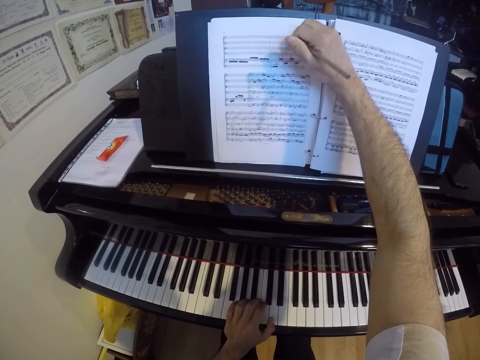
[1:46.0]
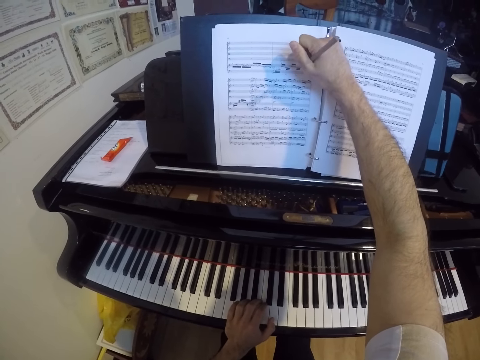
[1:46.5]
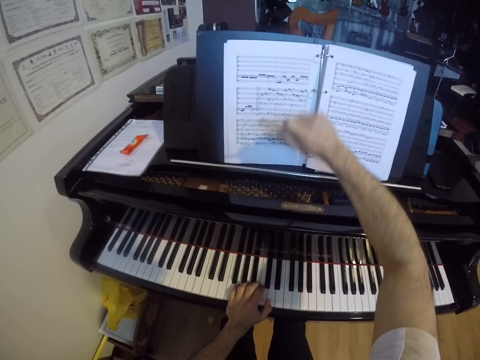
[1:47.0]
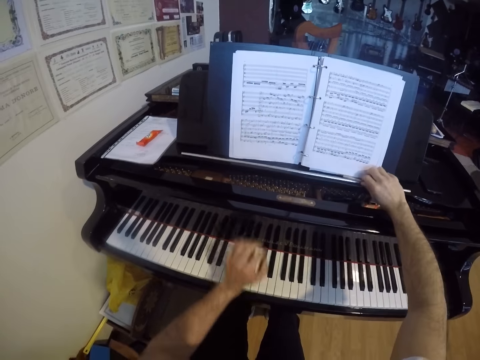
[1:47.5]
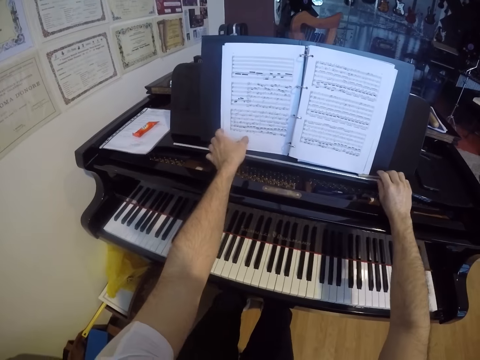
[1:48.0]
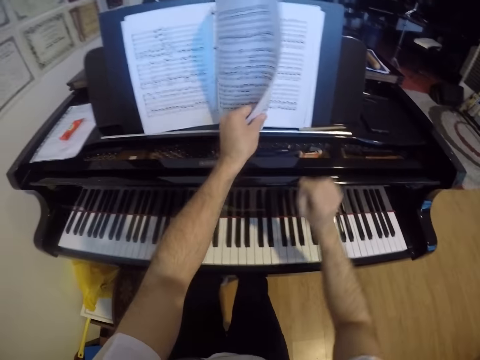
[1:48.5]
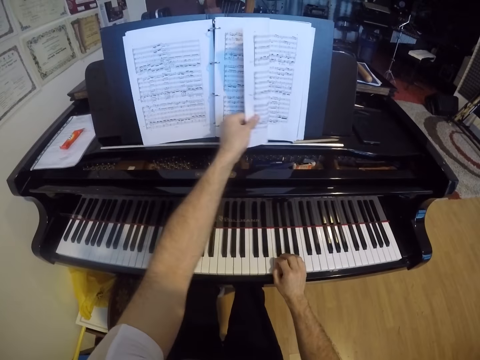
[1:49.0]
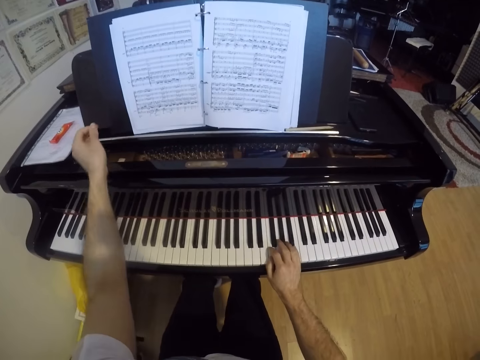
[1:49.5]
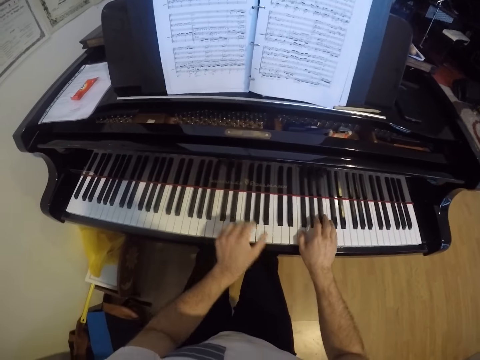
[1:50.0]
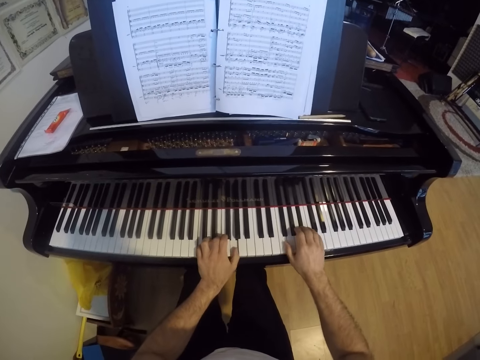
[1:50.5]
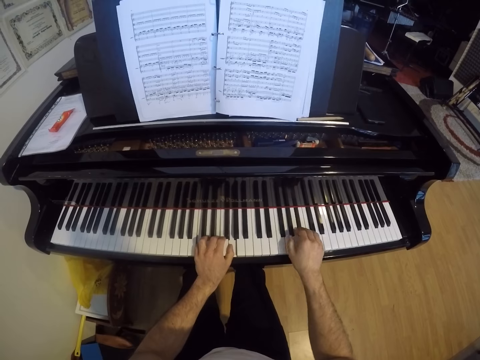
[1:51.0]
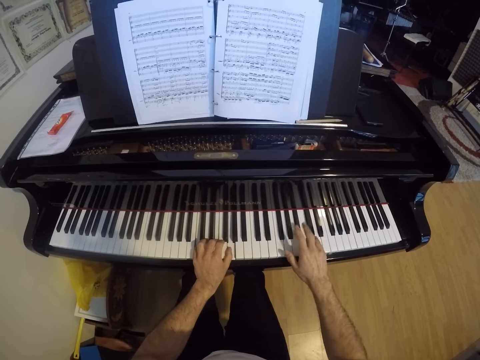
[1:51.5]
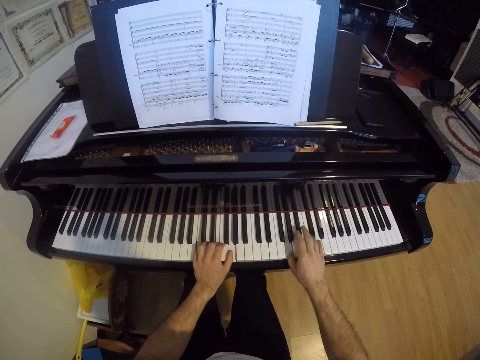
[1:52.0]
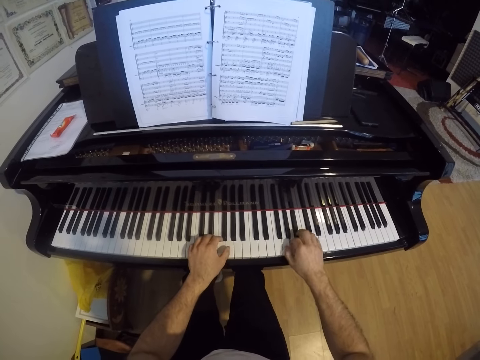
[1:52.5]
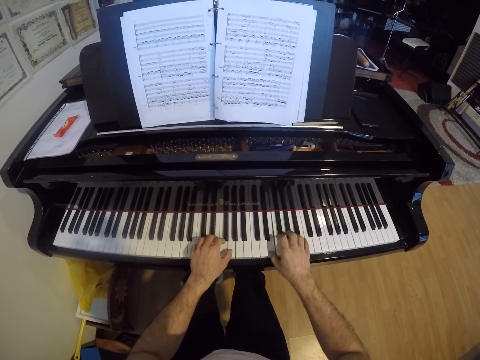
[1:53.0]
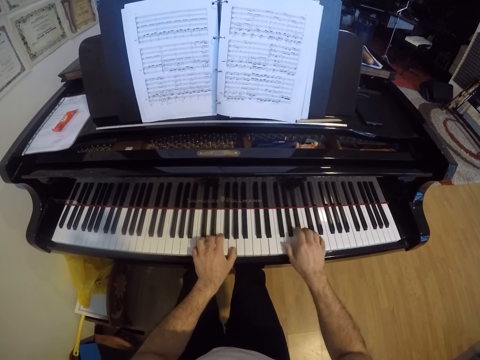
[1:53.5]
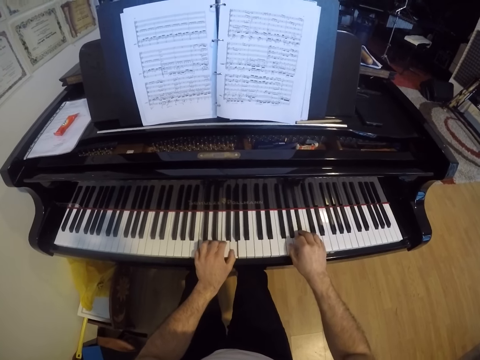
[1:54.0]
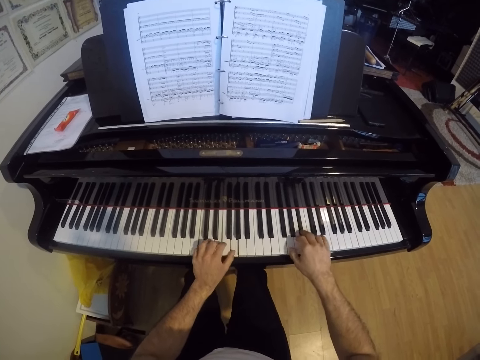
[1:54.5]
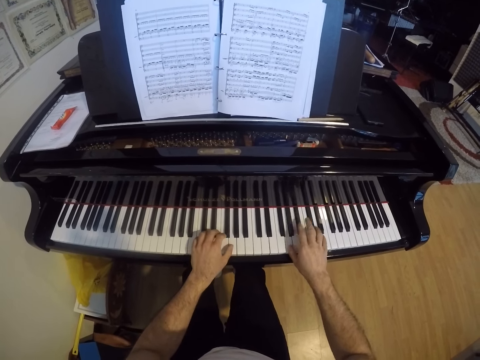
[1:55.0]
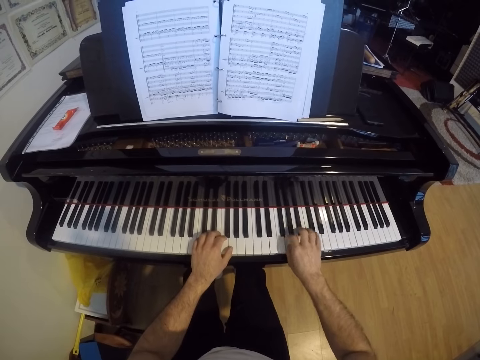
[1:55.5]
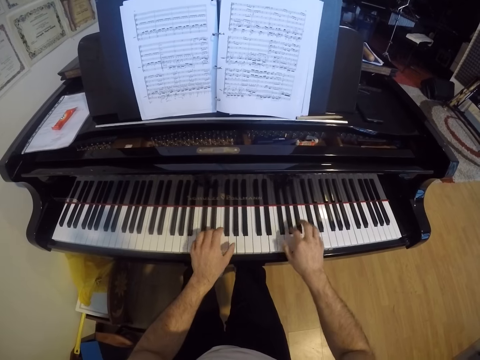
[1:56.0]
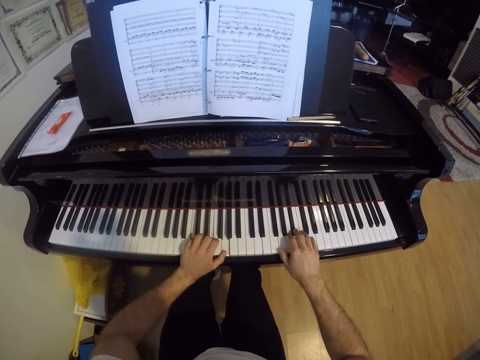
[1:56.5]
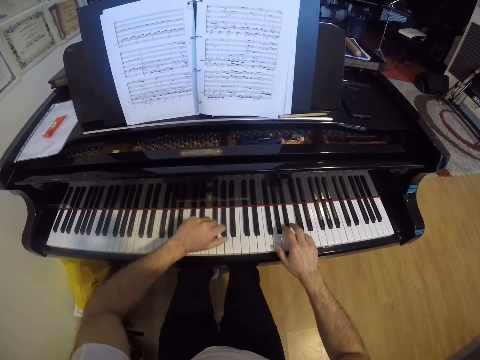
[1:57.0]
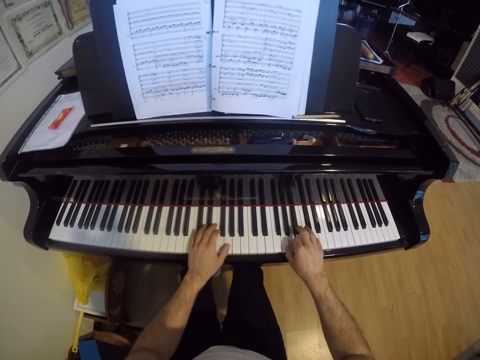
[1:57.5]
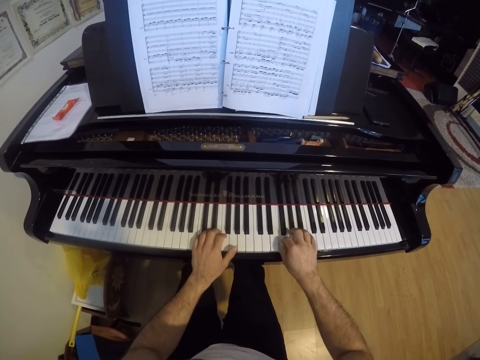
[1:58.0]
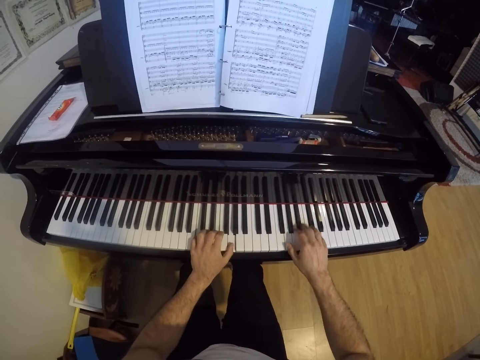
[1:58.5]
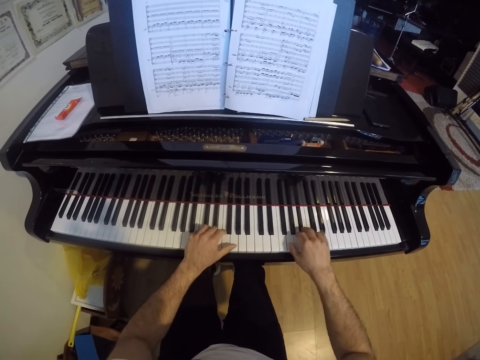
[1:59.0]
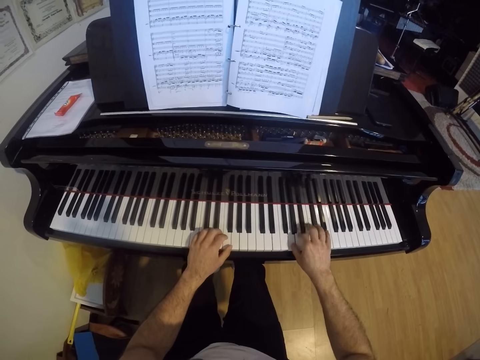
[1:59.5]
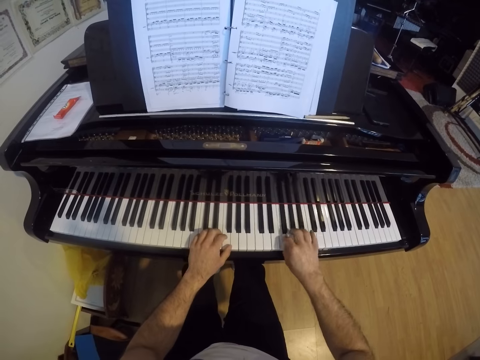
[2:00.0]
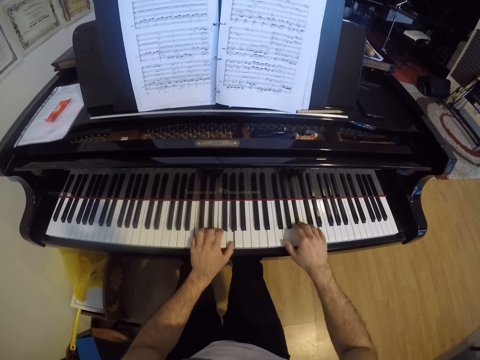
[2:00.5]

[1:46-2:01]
The camera wearer drops the pen on the piano top with his right hand. He turns the page of the music book with his left hand. He plays the piano with both hands.

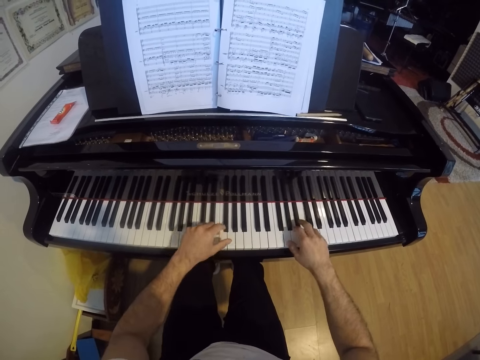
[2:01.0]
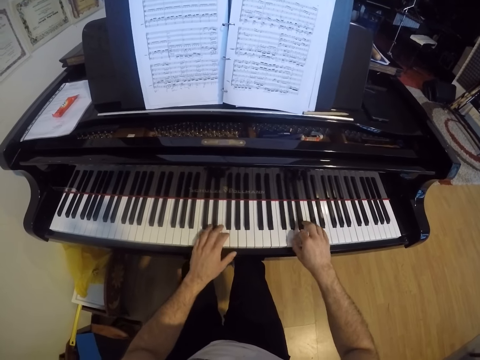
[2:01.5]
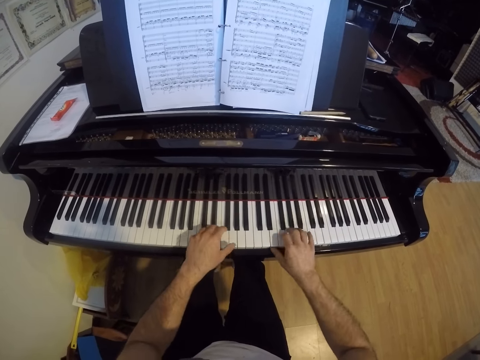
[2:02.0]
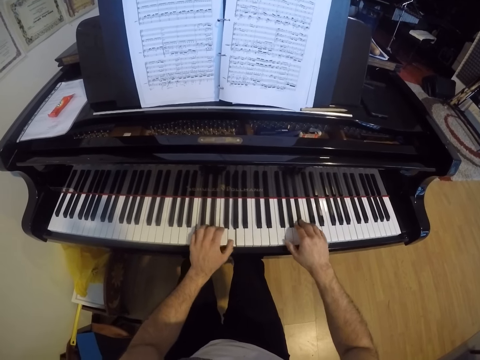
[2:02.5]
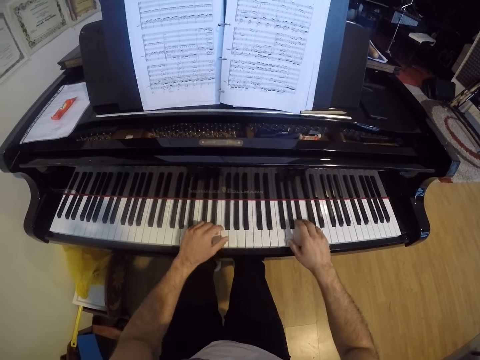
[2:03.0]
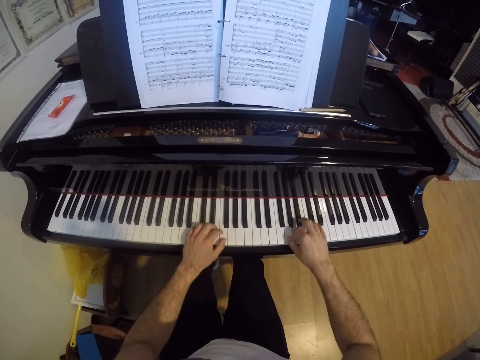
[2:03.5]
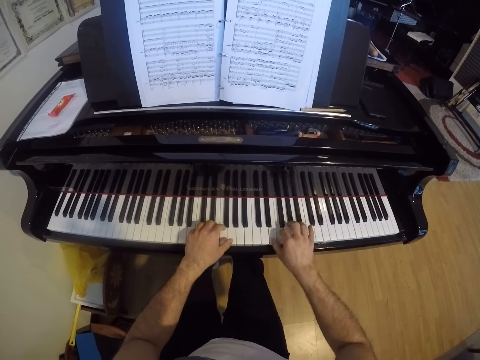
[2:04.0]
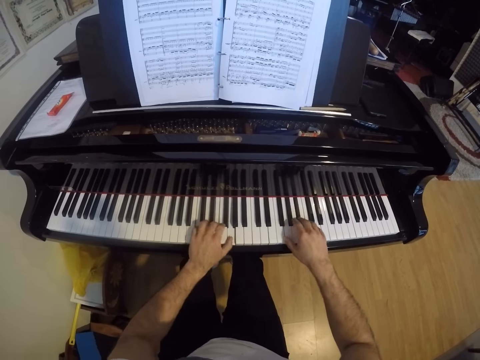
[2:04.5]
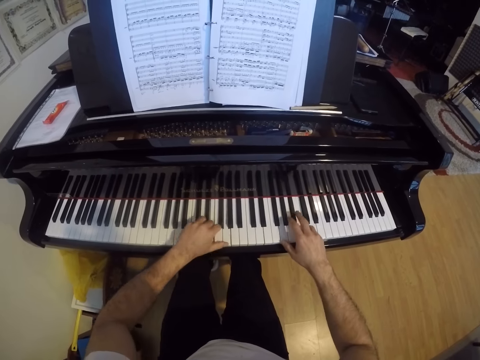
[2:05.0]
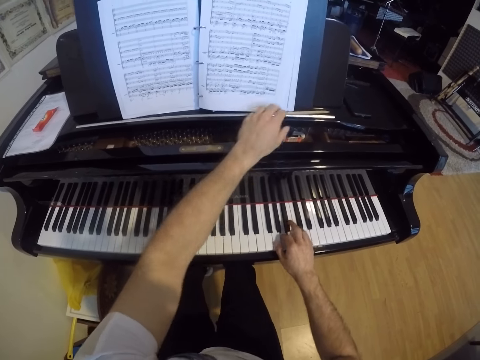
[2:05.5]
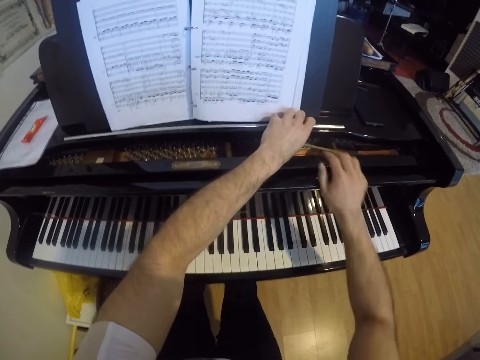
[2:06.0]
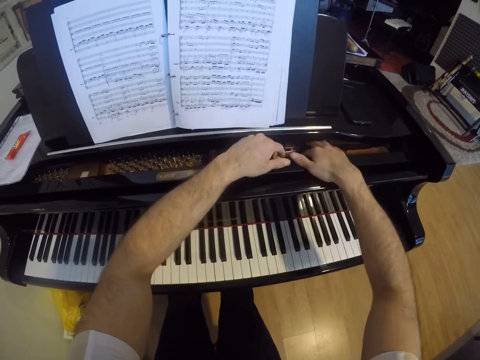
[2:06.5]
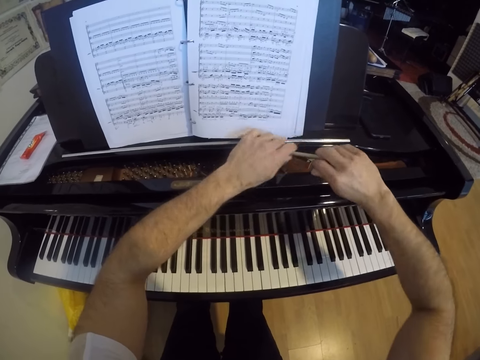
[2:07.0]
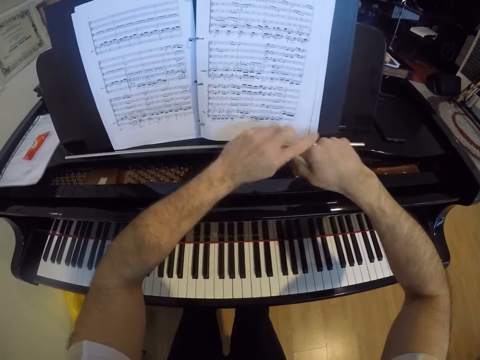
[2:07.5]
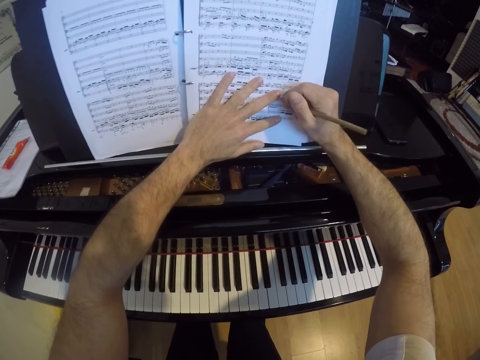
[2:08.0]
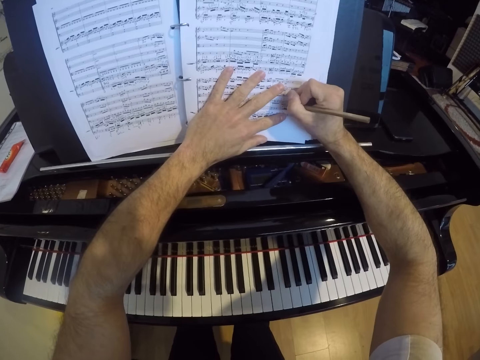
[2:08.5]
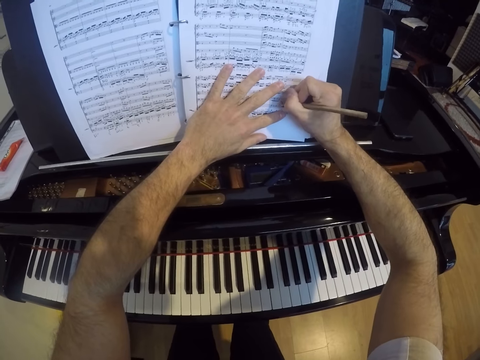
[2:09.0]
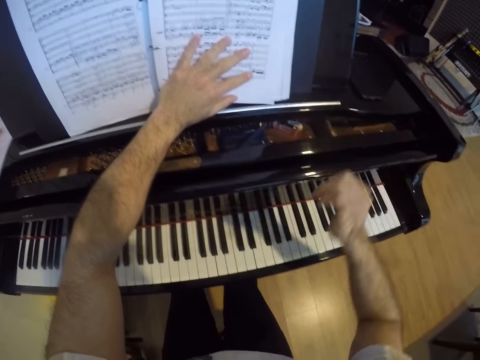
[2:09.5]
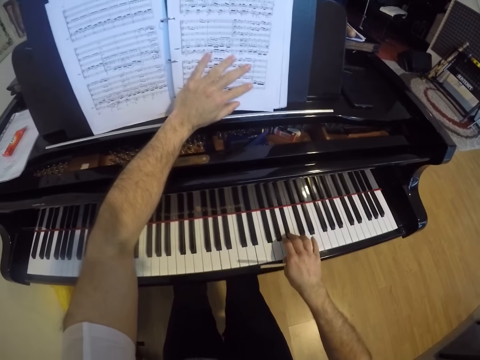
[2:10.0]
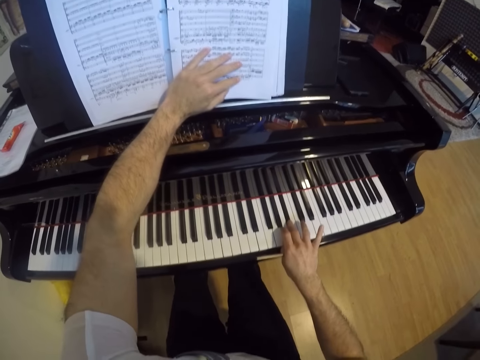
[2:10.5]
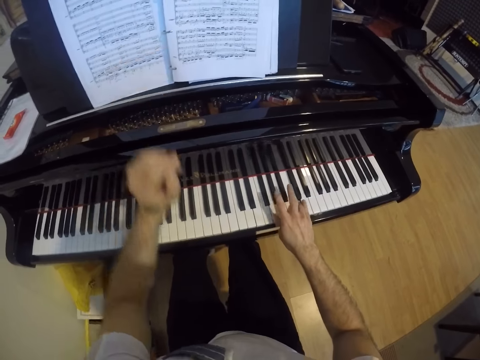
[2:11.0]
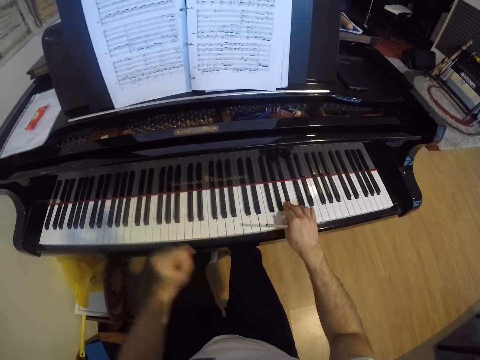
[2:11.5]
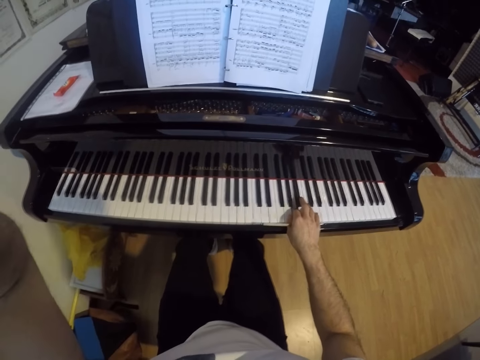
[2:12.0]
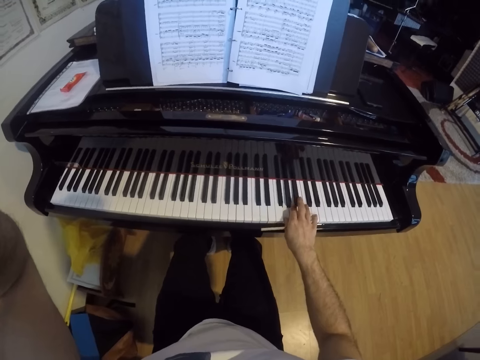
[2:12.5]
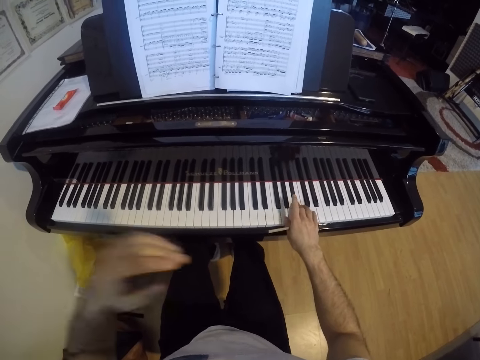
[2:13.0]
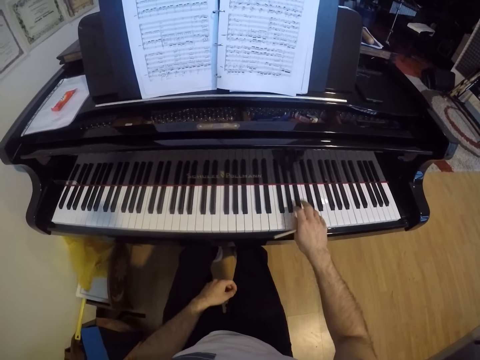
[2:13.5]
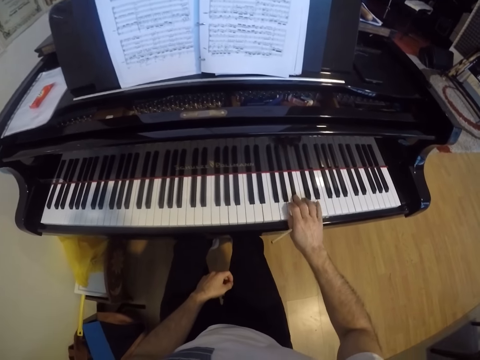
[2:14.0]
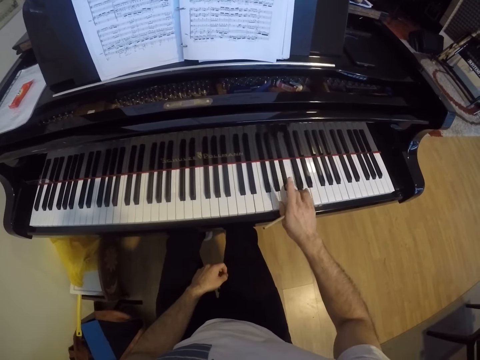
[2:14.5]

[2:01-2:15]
The camera wearer picks the pen from the piano top with his right hand. He writes on the music book with the pen in his right hand. He plays the piano with his right hand. He adjusts the camera on his head with his left hand.
